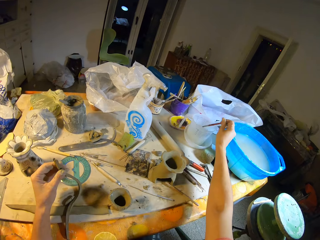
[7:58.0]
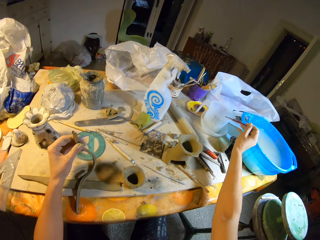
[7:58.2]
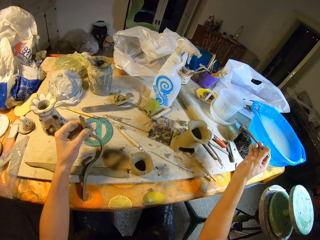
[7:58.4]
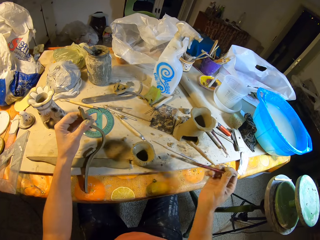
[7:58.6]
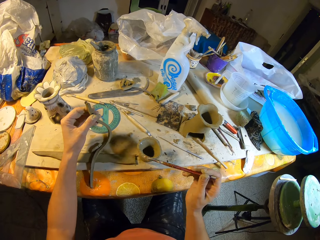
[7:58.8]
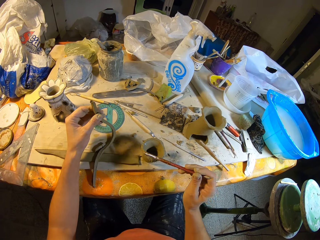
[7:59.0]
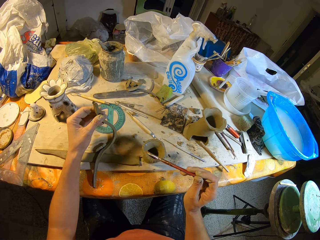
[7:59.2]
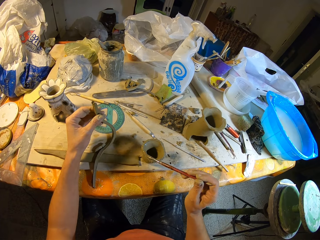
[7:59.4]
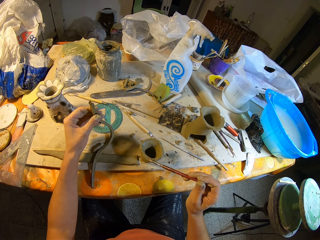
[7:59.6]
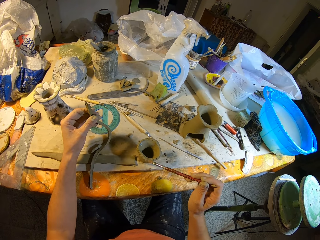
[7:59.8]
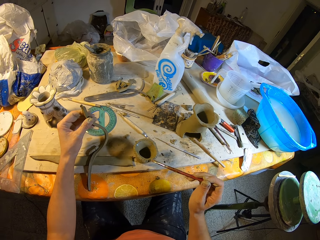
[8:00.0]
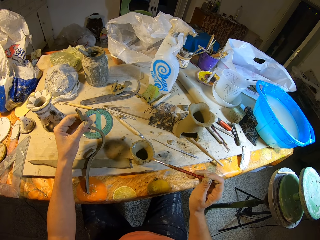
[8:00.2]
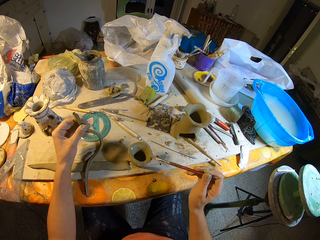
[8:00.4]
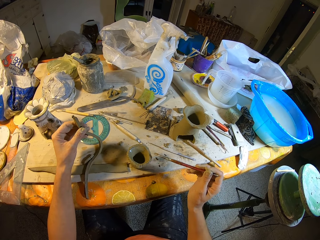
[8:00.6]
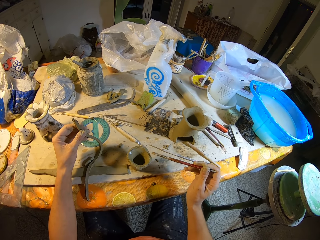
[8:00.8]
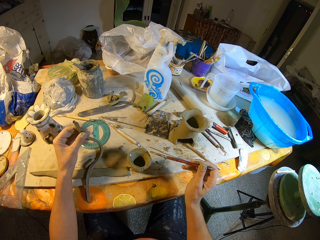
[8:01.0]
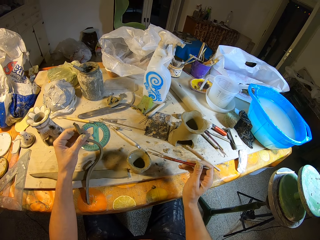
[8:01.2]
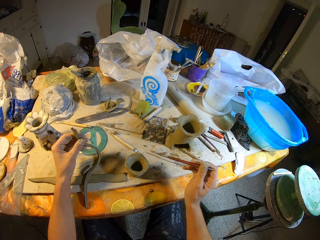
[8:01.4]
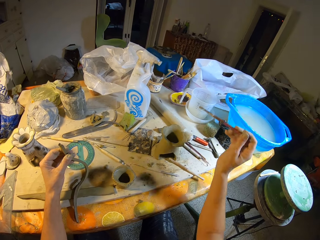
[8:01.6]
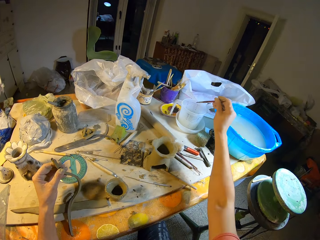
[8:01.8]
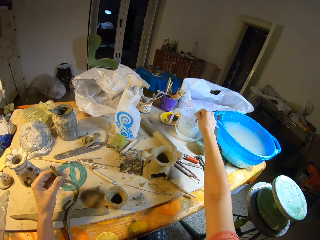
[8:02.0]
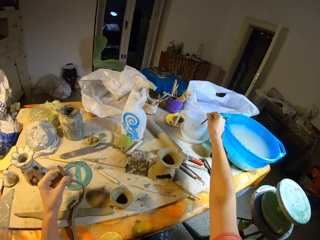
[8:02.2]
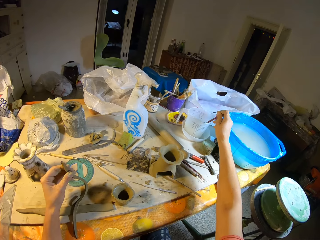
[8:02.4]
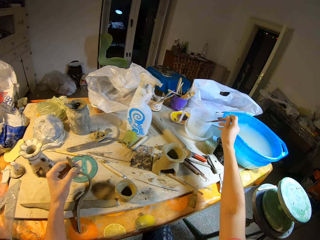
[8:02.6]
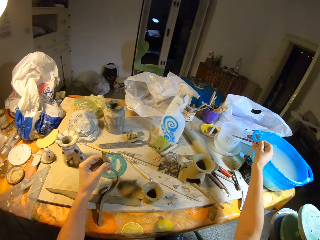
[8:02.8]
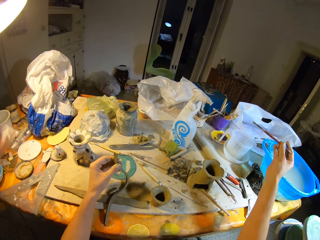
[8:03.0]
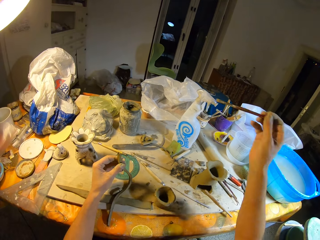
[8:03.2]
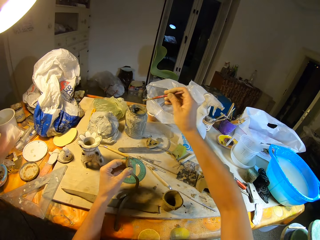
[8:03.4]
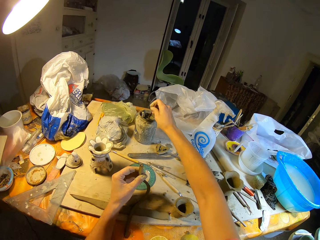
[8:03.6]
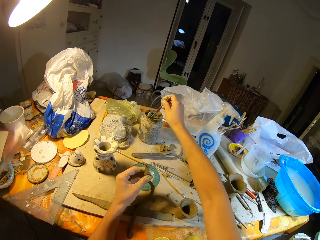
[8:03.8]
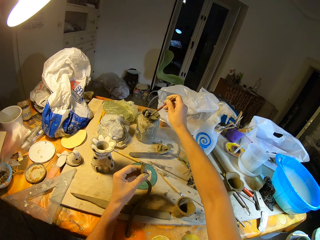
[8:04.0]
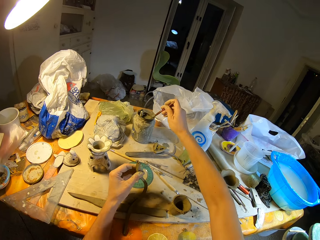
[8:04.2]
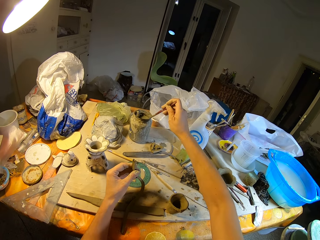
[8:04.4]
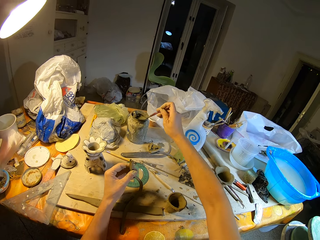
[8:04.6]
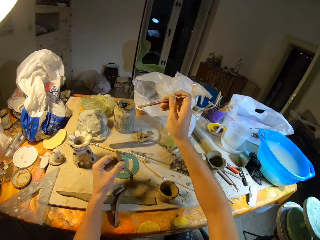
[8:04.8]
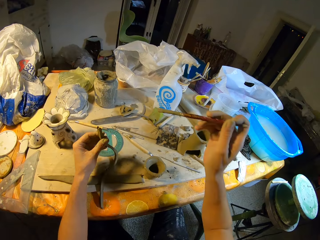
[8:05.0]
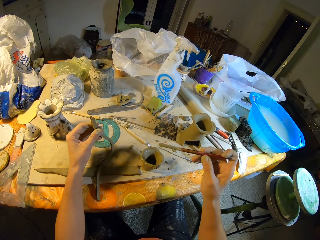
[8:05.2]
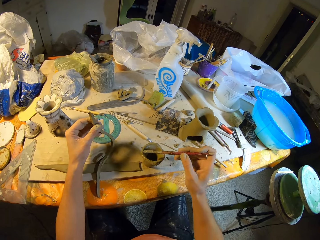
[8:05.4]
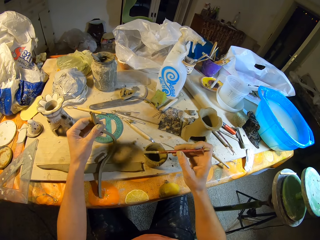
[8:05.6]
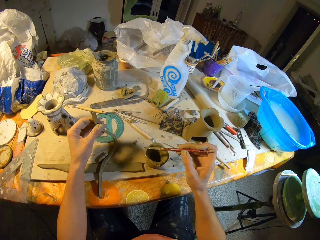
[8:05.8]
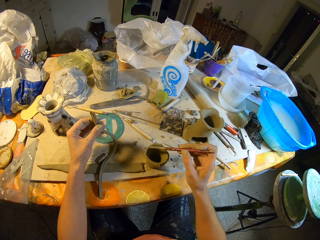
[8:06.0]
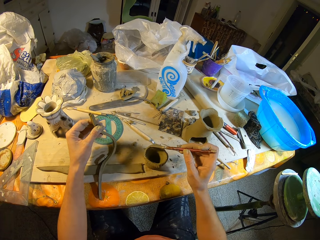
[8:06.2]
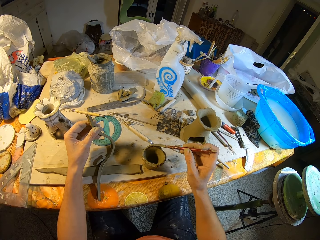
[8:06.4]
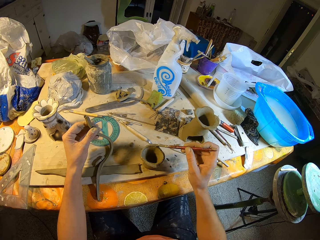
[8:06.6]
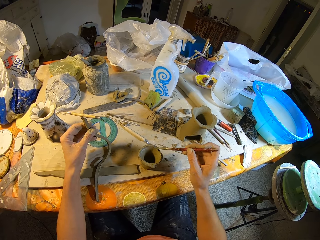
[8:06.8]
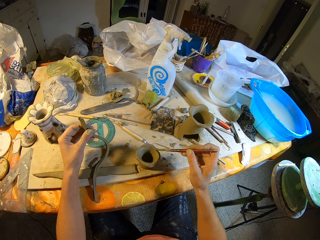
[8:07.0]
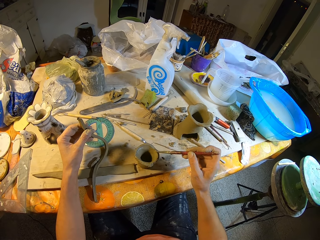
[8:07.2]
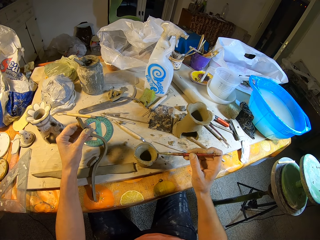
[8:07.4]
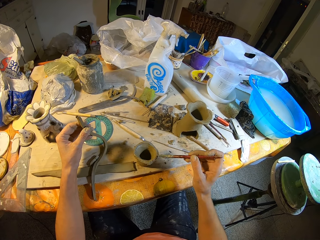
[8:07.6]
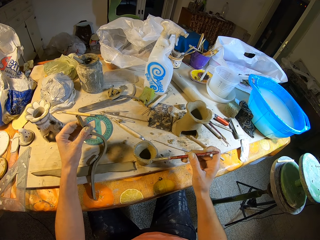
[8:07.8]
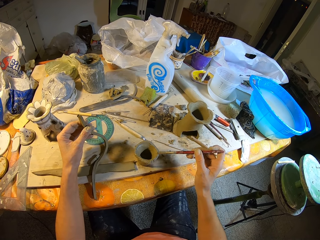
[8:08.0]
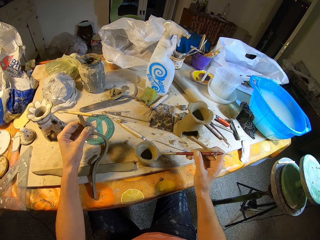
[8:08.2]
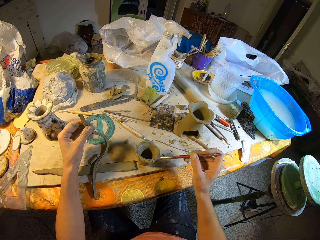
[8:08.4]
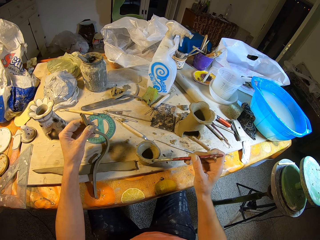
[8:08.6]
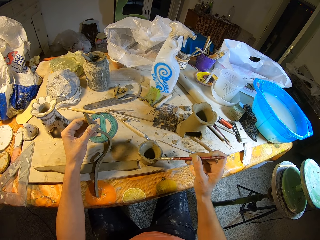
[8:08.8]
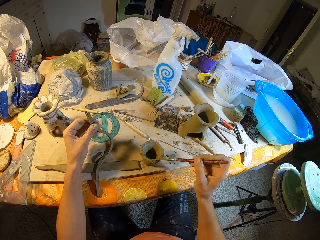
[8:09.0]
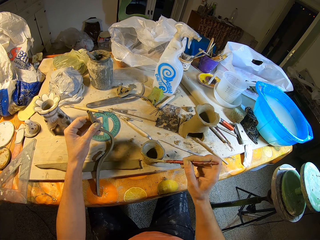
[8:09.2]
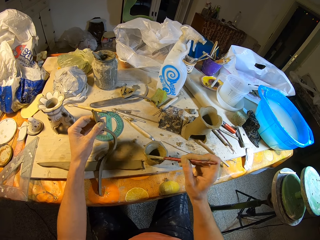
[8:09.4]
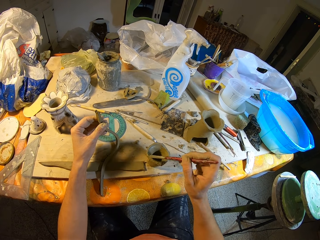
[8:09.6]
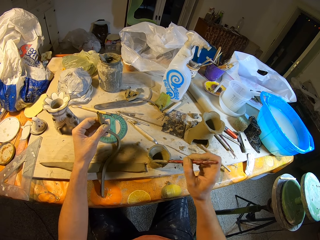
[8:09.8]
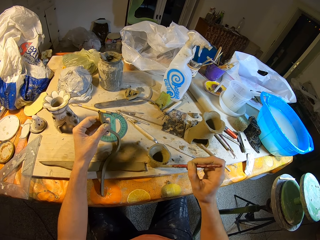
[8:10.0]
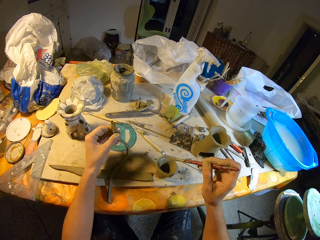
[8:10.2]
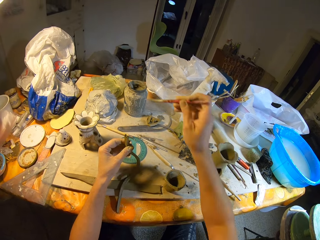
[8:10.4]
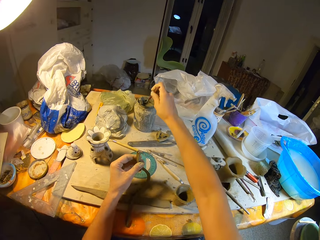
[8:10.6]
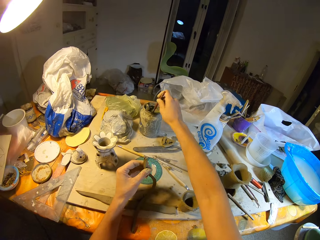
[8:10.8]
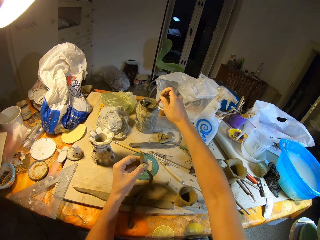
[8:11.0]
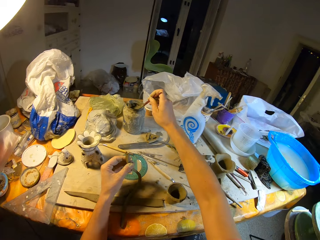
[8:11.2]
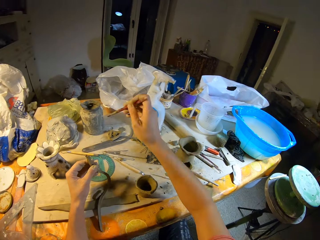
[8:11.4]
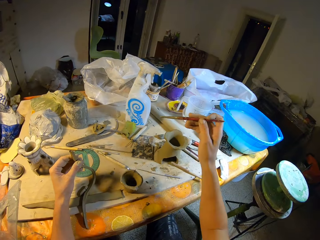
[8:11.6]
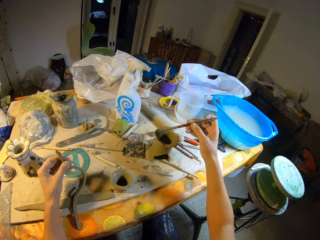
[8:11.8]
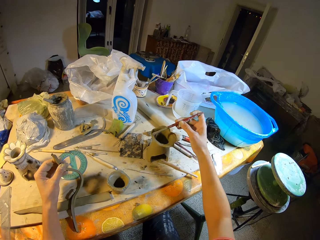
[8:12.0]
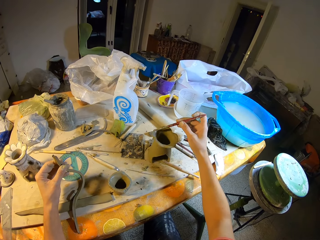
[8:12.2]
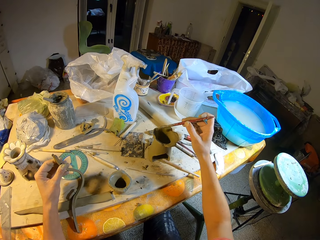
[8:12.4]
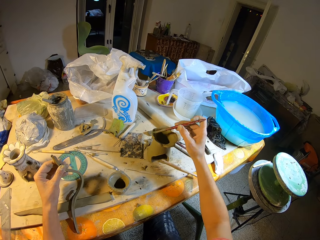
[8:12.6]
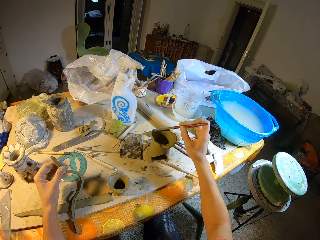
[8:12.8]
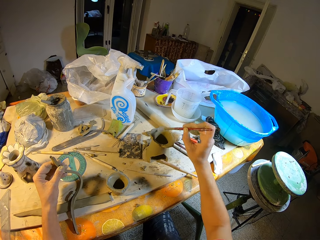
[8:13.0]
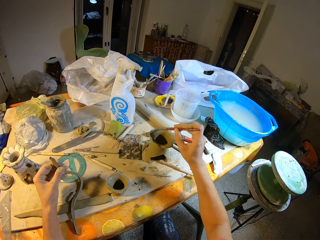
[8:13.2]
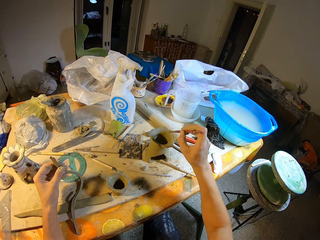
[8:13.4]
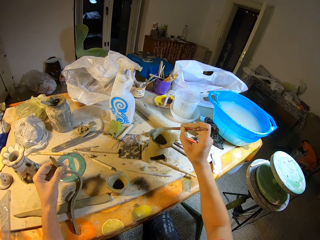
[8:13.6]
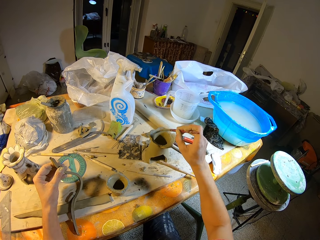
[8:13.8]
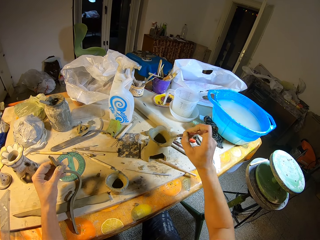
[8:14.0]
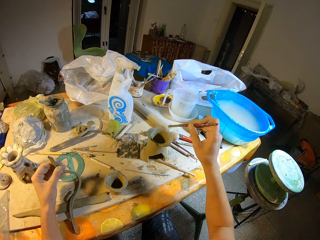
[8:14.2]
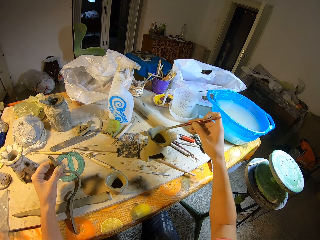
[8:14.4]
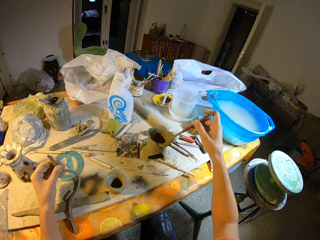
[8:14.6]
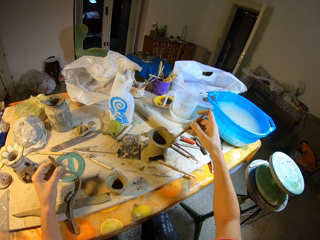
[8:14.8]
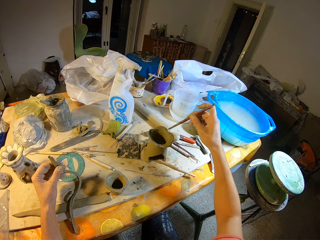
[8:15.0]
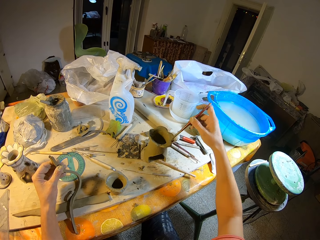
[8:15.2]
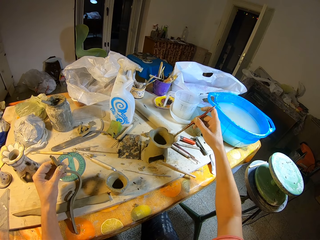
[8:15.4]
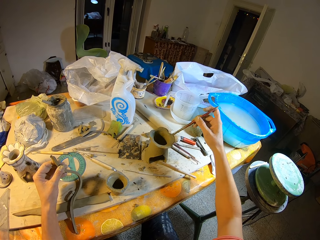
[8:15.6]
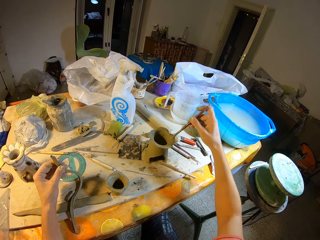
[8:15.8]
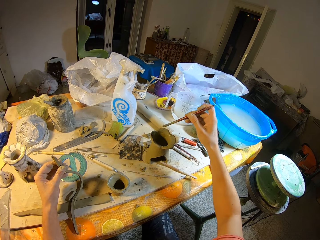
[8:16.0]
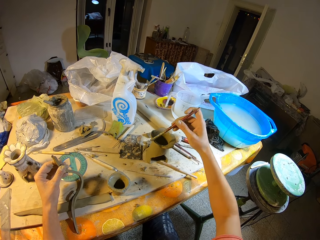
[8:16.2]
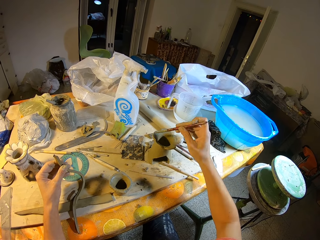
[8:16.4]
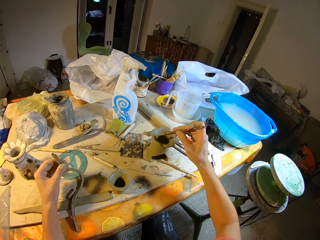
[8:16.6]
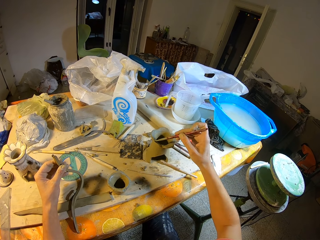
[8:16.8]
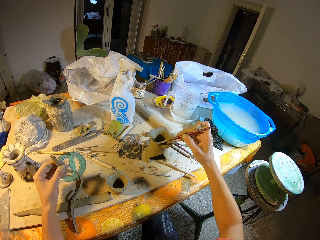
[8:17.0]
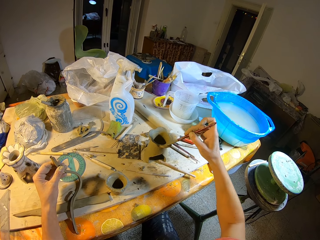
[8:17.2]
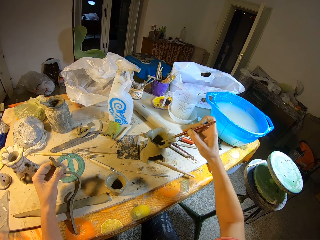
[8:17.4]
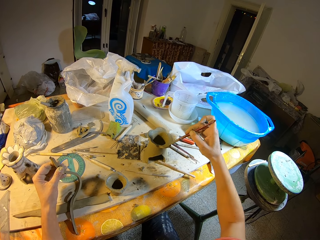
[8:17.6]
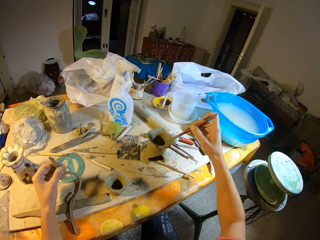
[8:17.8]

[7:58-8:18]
The camera wearer dips the brush into a water colour. She lifts a brush from the jug. She applies colour on the structure. She places the brush in the water container on the table with her right hand. She dips the brush into the water colour. She reduces the water colour from the brush. She lifts the brush from the jug. She dips the brush in a jar of paint or clay colour on the table with her right hand. She reduces the clay colour from the brush. She paints the cup sand mold with her right hand. She dips the brush in the jar on the table with her right hand. She reduces the clay colour from the brush. She paints the clay jar with the brush in her right hand.

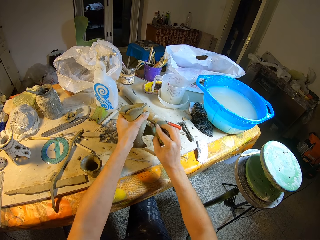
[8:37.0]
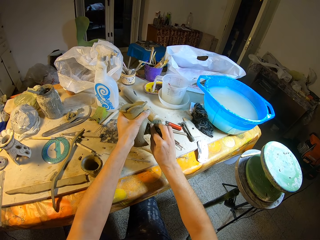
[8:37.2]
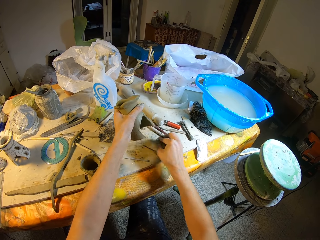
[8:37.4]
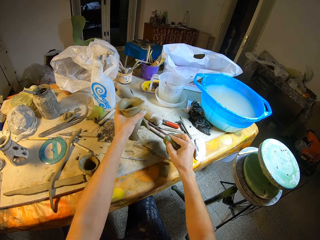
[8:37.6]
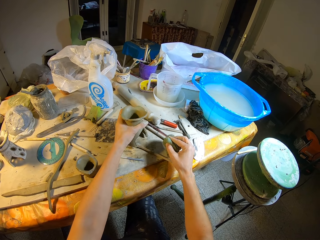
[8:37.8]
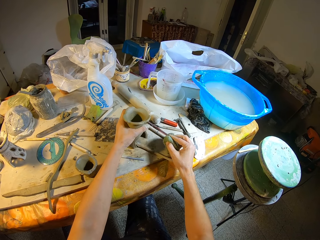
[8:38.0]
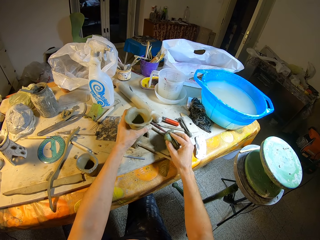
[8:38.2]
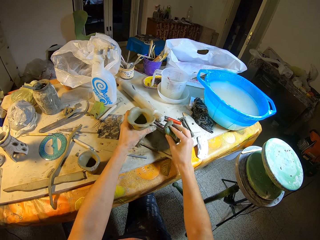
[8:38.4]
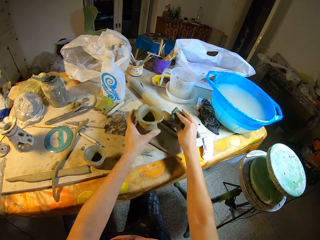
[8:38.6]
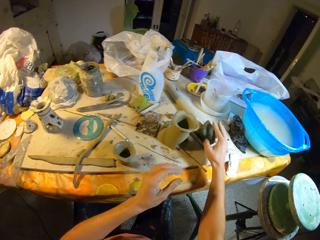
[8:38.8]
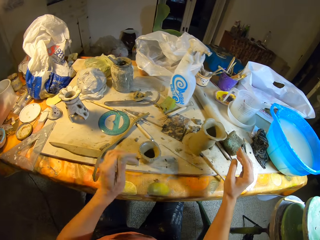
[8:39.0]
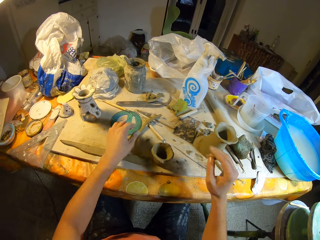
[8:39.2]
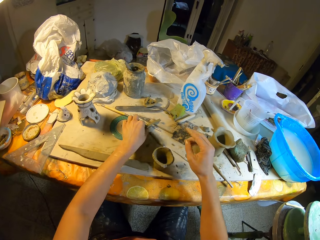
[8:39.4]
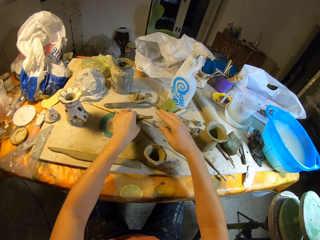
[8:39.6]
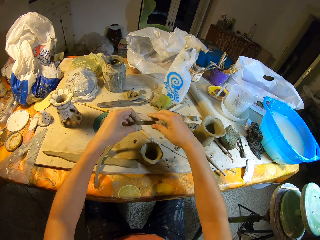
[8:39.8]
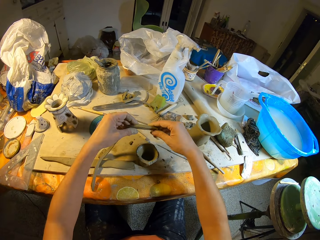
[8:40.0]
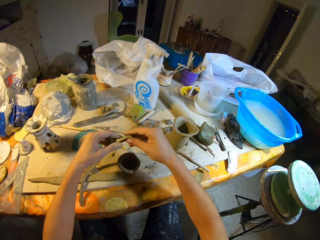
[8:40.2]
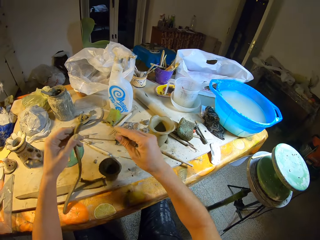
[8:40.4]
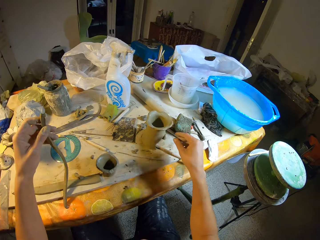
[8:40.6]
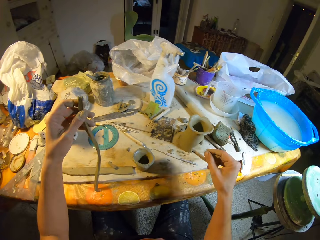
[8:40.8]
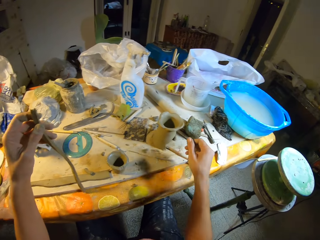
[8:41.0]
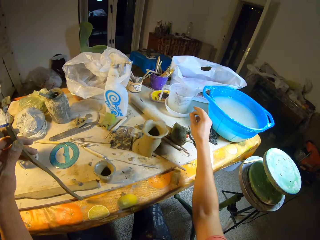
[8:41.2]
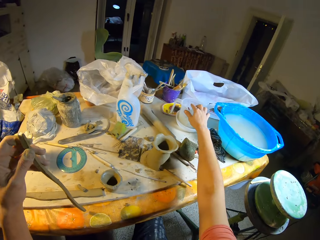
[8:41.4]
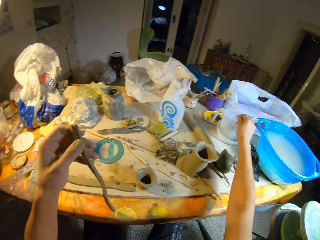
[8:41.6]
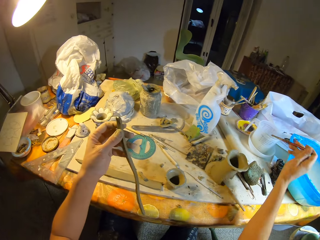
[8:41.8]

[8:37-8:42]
The camera wearer places the clay jar on the table with her left hand. She places the foam on the table with her right hand. She picks the cut sand mold with her left hand. She holds the cut sand mold with both hands. She removes her right hand from the cut sand mold. She picks the brush from the cup on the table with her right hand.
